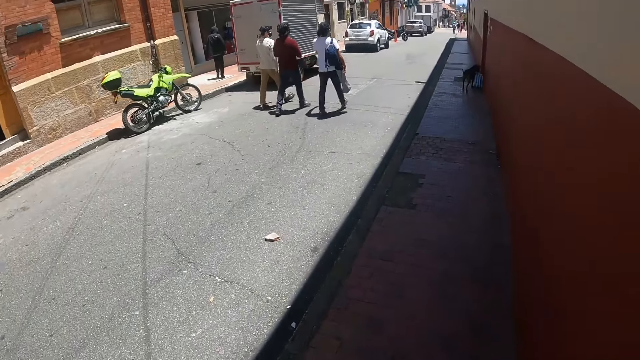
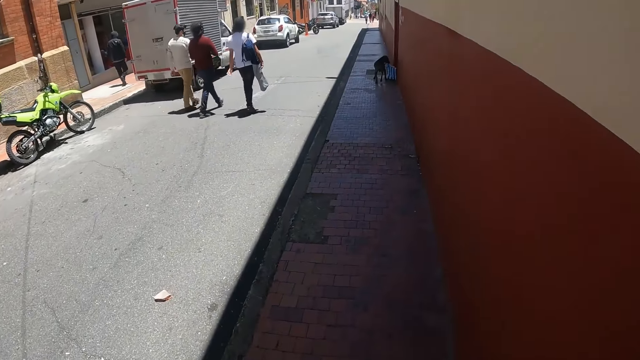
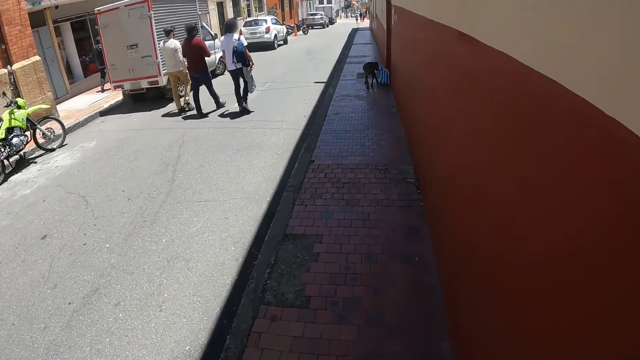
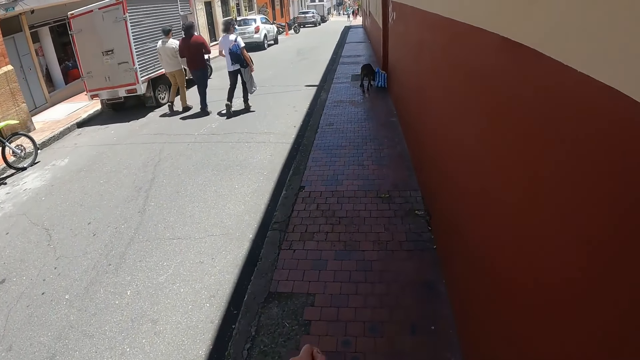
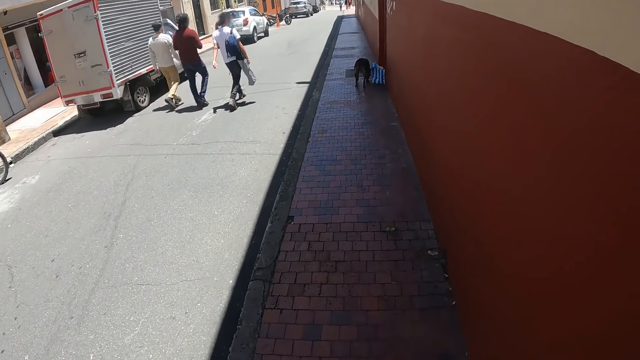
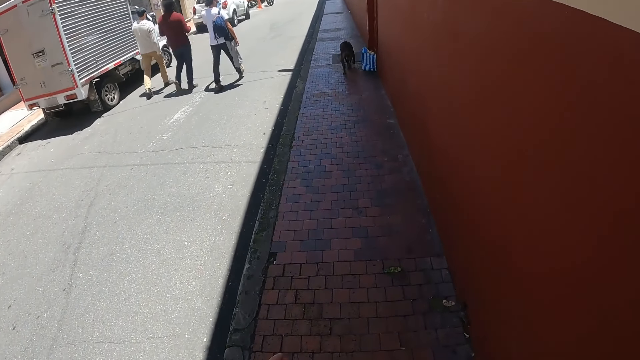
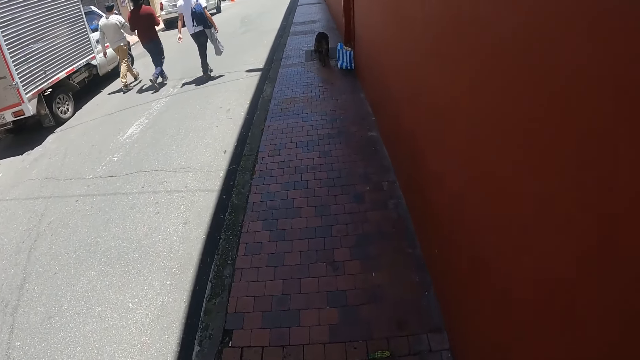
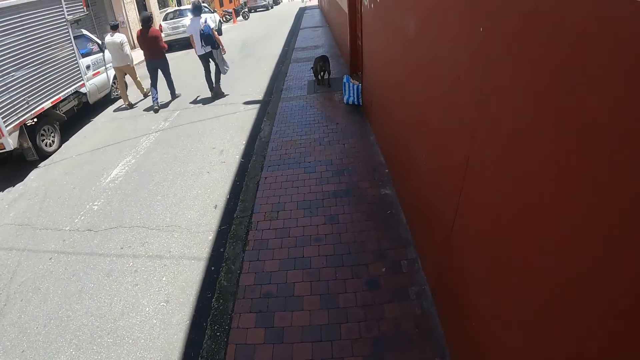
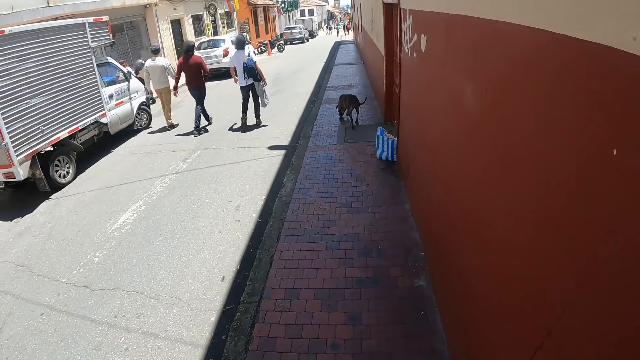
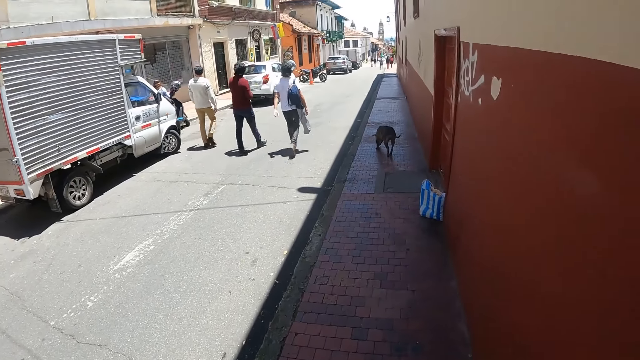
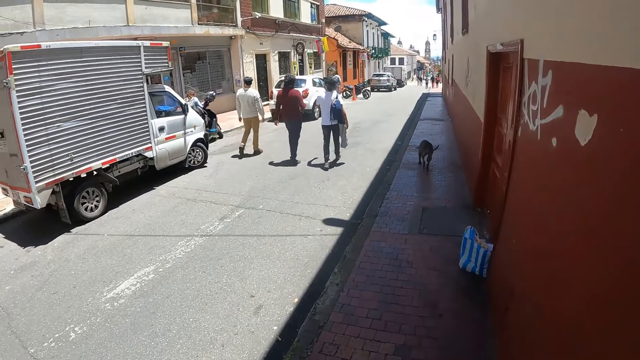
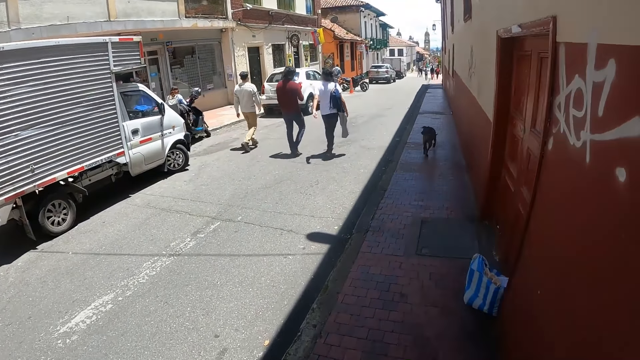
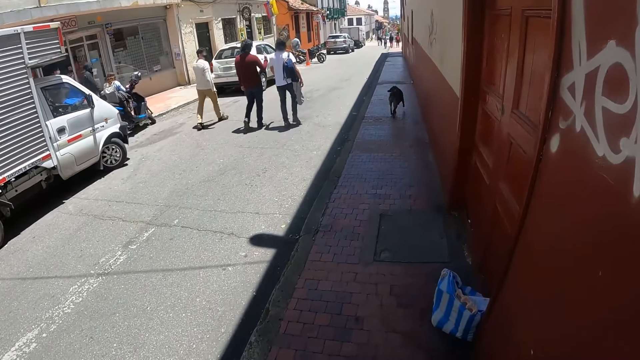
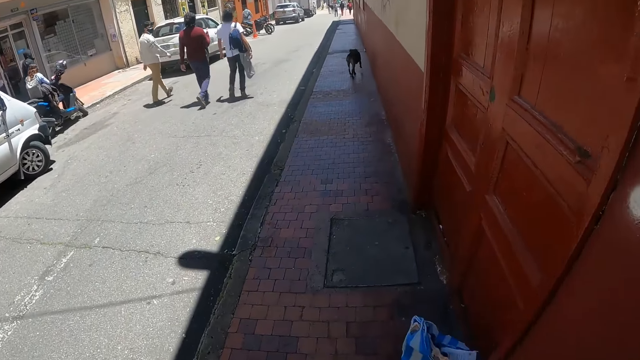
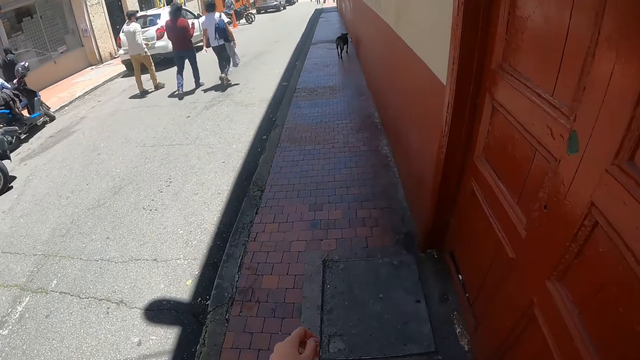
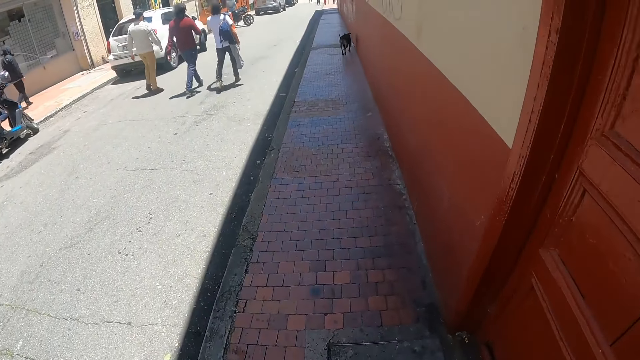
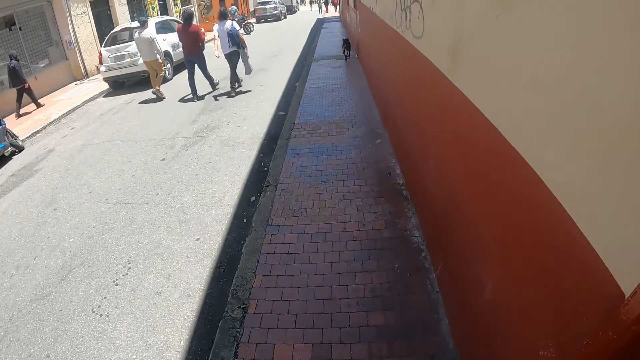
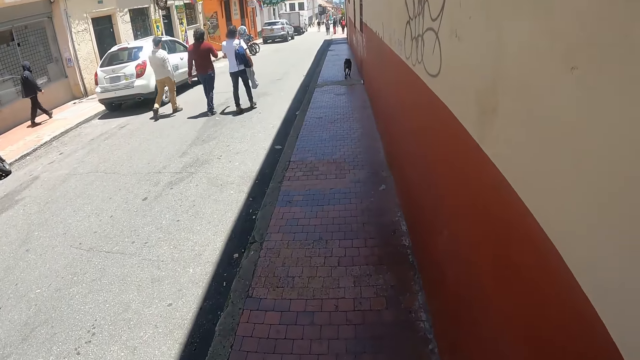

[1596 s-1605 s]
The camera wearer walks on a pedestrian walkway. They look at a dog.

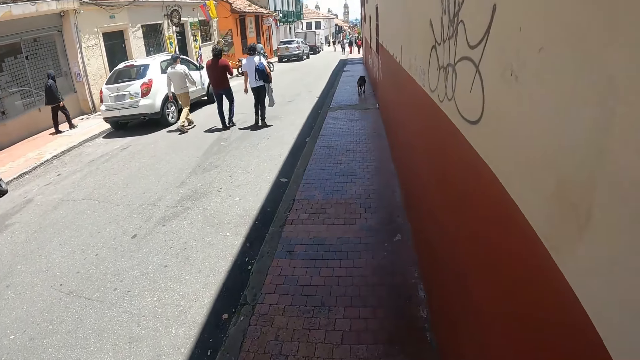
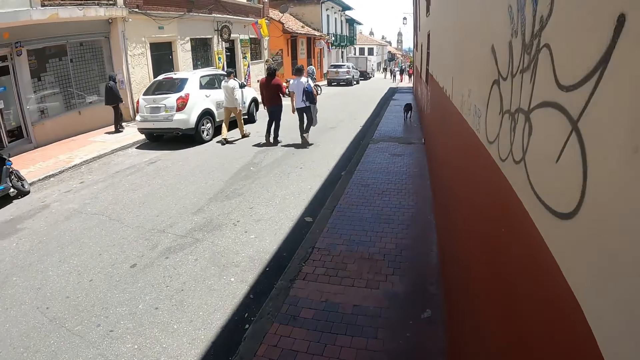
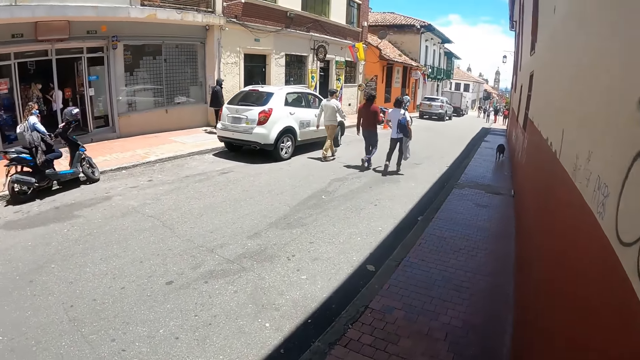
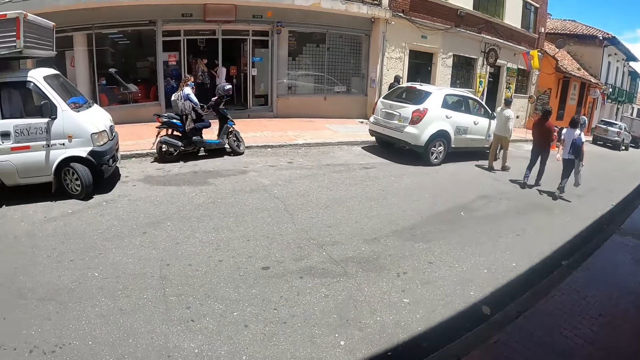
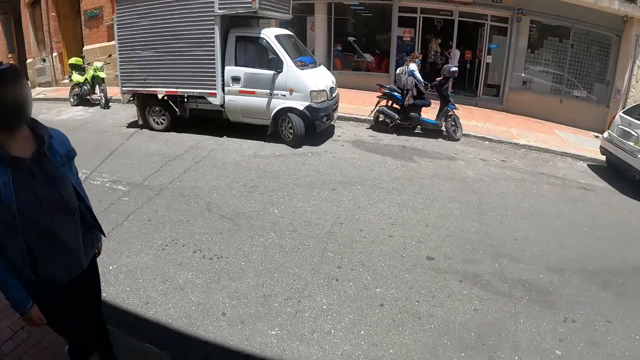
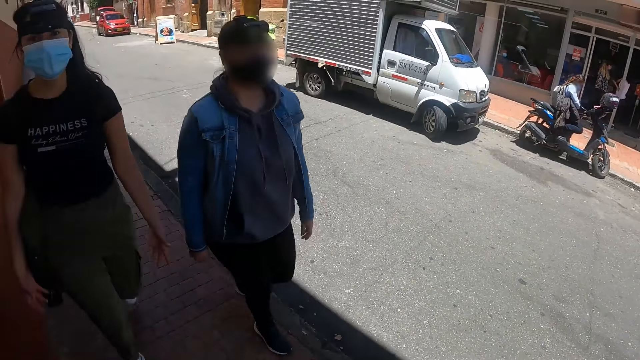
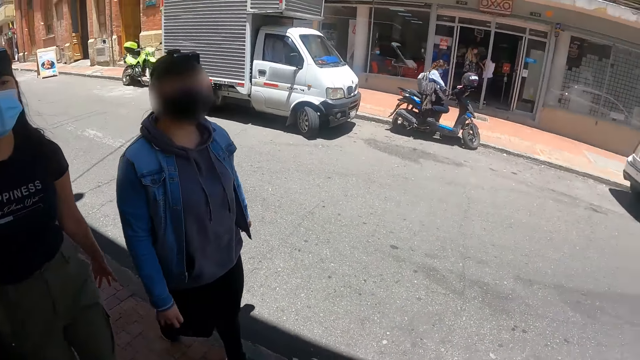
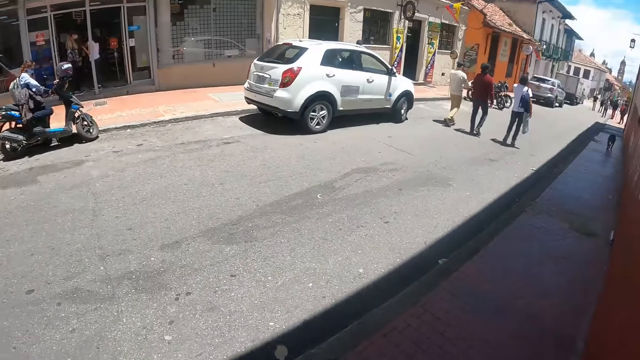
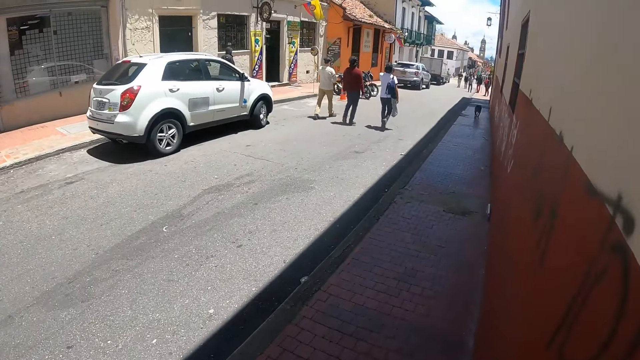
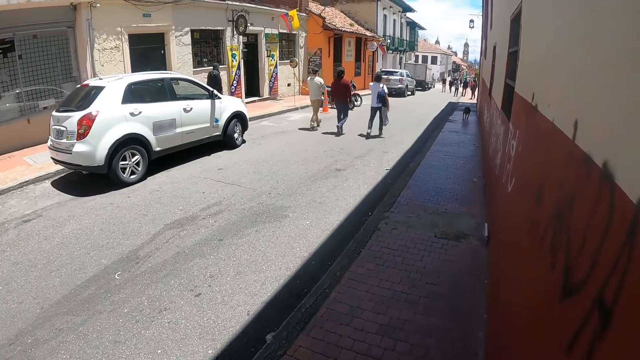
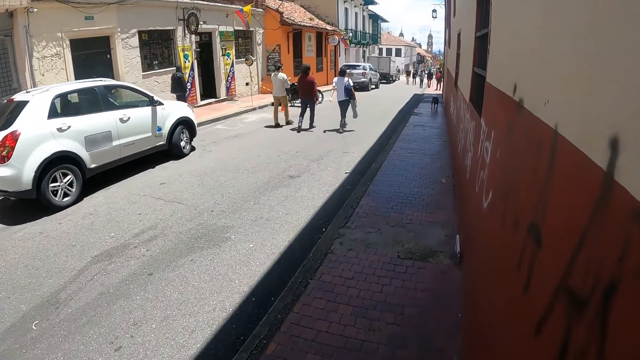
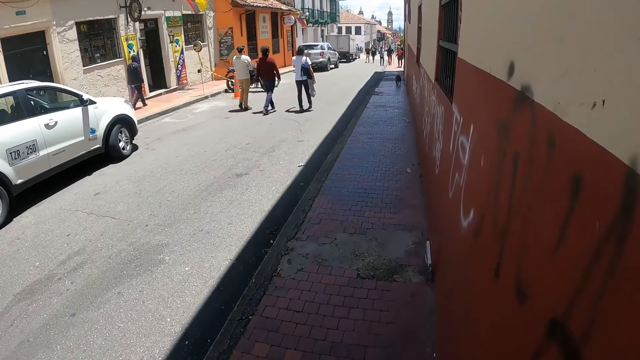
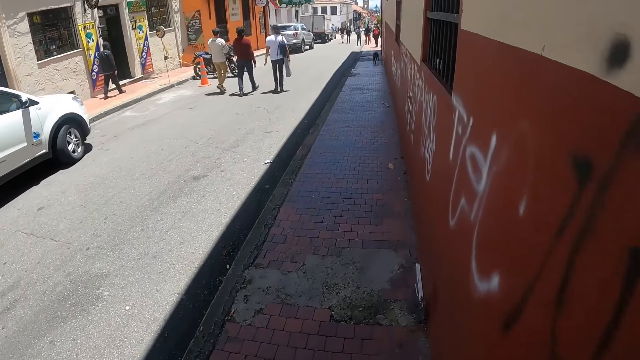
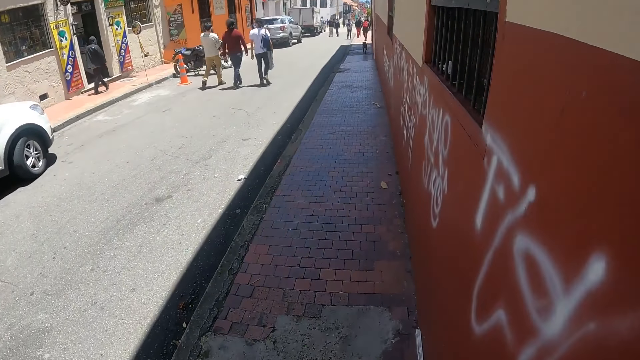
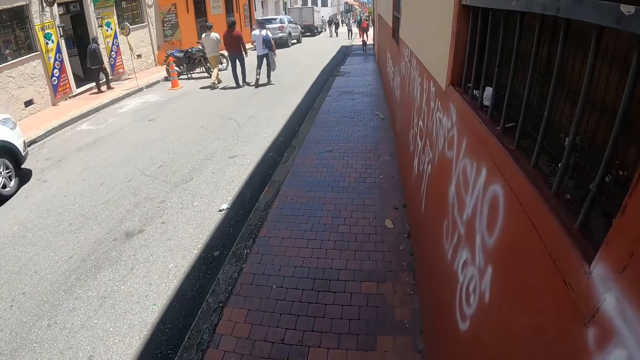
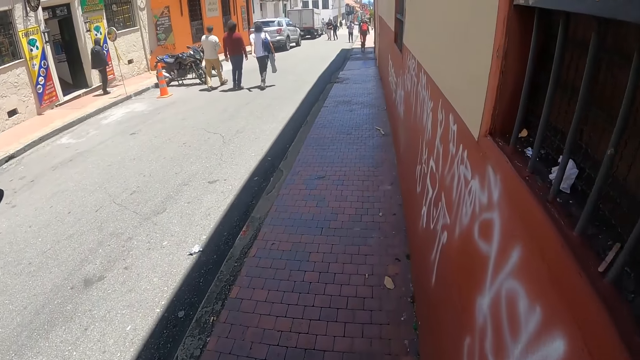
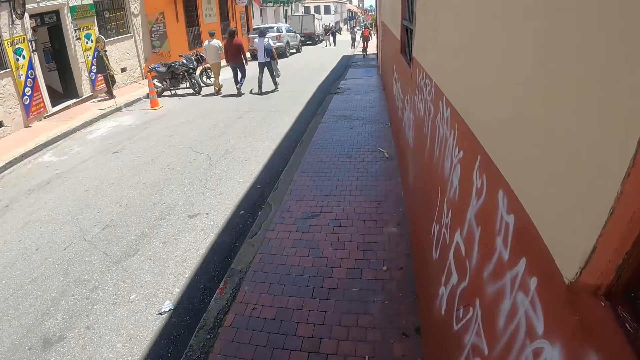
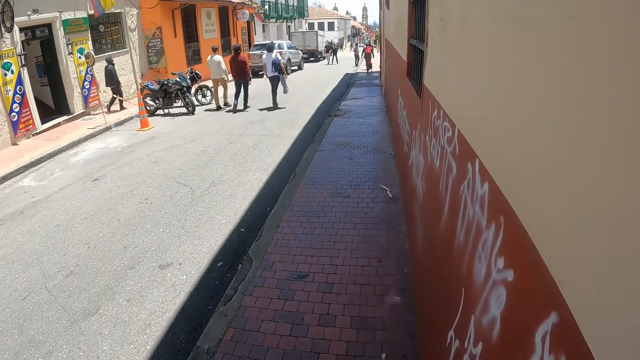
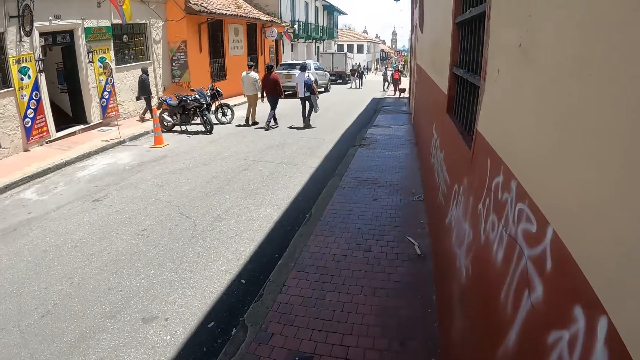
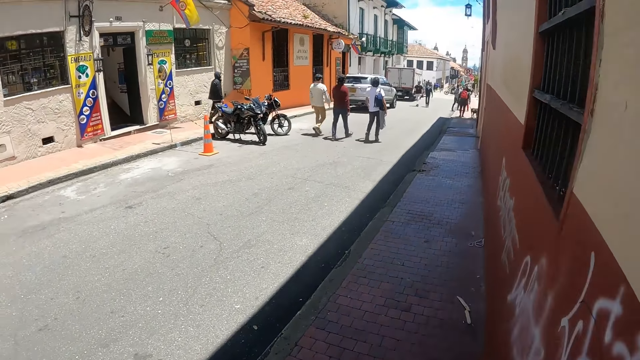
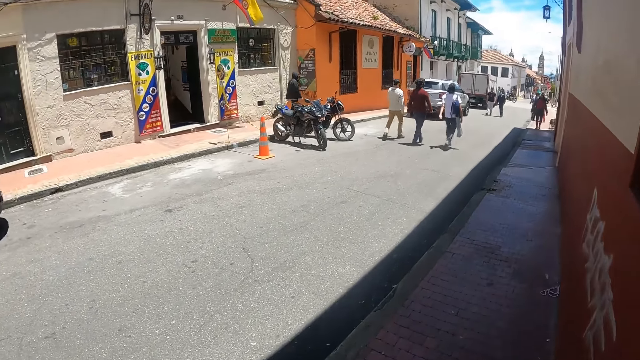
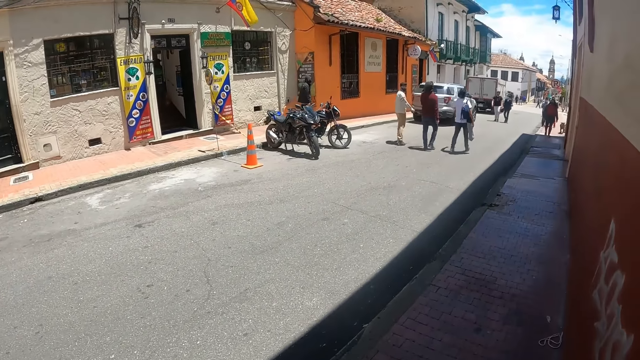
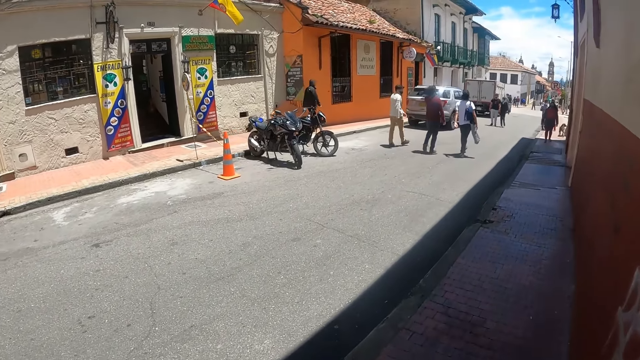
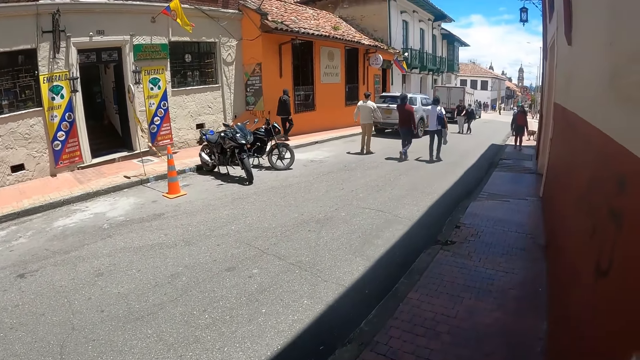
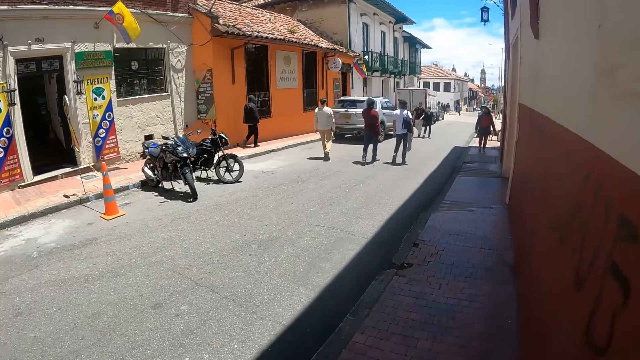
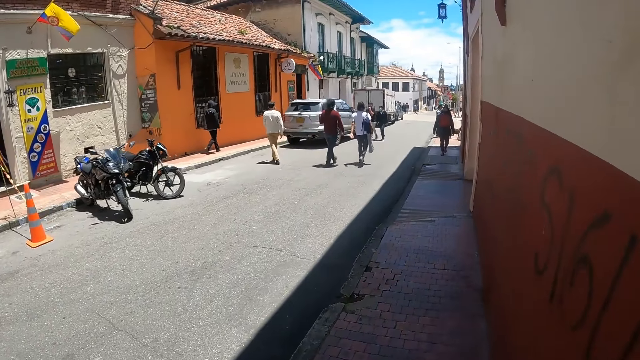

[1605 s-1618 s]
The camera wearer looks across a road. They look at pedestrians. They walk on a pedestrian walkway. They look around. They look at parked motorbikes.
